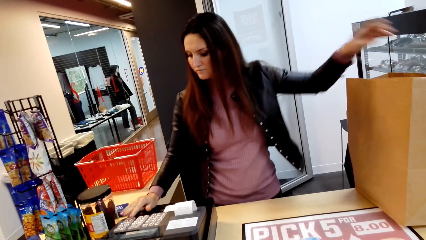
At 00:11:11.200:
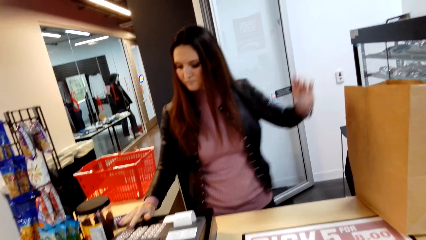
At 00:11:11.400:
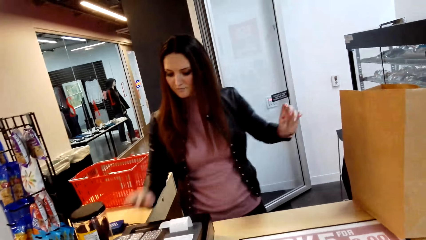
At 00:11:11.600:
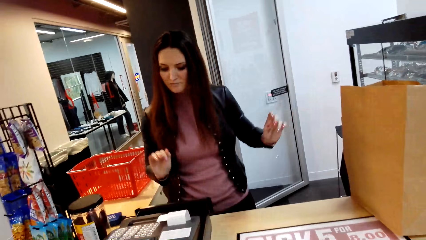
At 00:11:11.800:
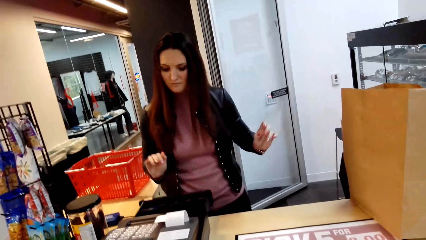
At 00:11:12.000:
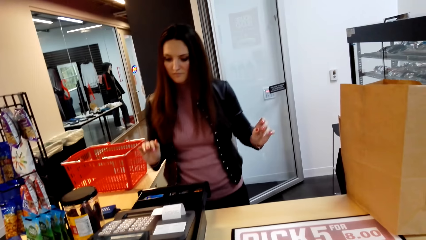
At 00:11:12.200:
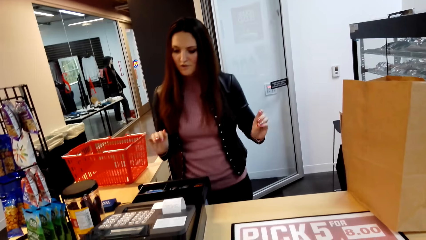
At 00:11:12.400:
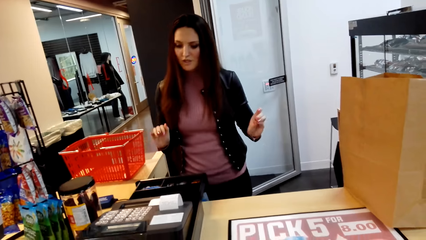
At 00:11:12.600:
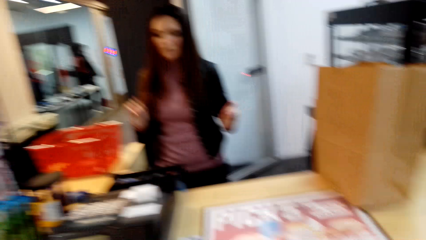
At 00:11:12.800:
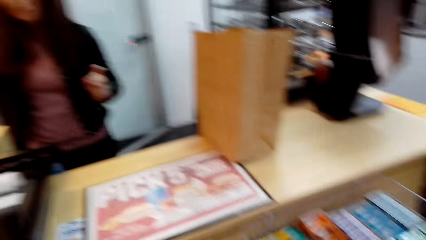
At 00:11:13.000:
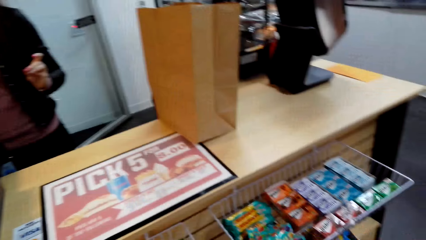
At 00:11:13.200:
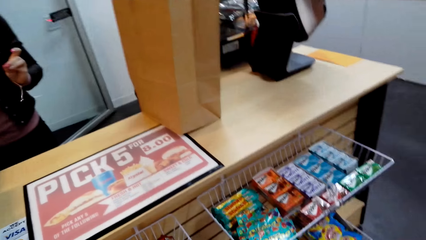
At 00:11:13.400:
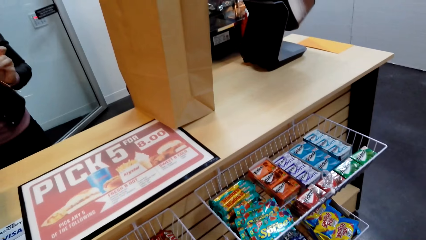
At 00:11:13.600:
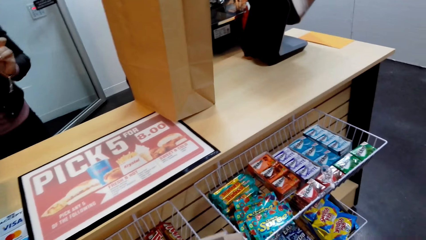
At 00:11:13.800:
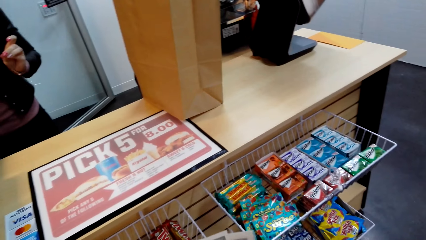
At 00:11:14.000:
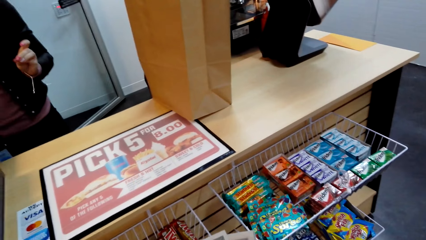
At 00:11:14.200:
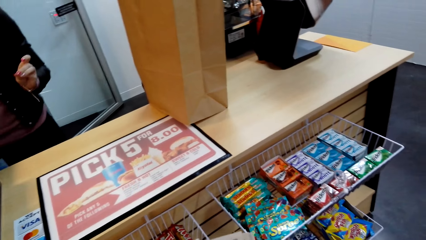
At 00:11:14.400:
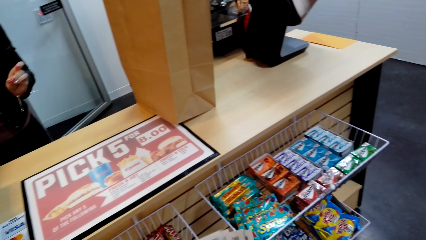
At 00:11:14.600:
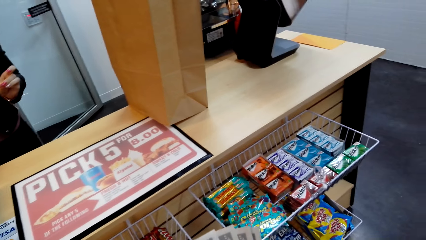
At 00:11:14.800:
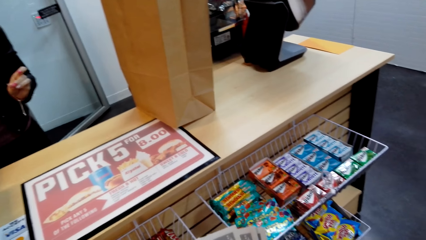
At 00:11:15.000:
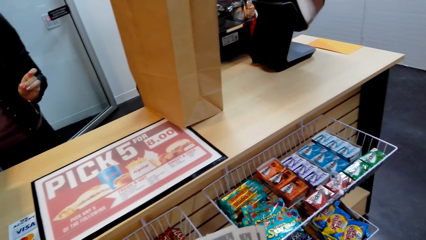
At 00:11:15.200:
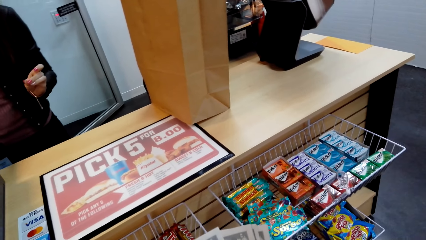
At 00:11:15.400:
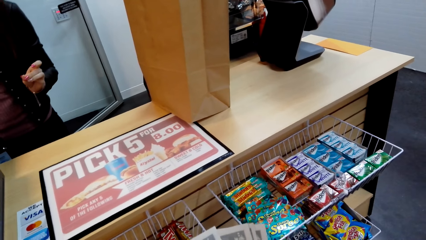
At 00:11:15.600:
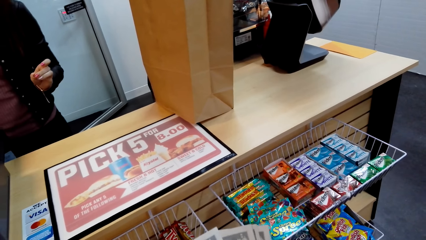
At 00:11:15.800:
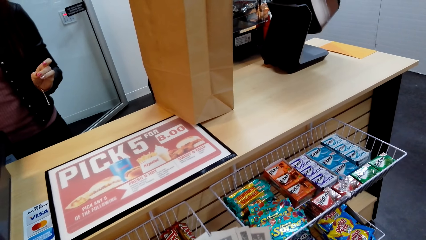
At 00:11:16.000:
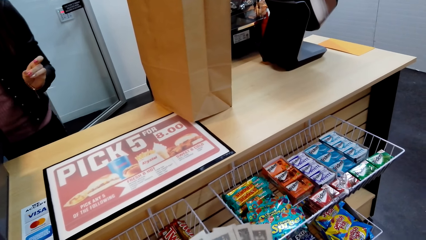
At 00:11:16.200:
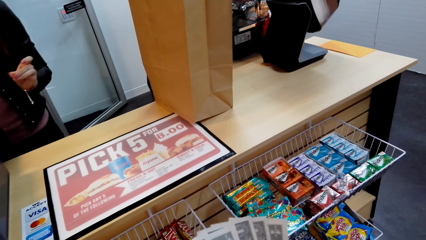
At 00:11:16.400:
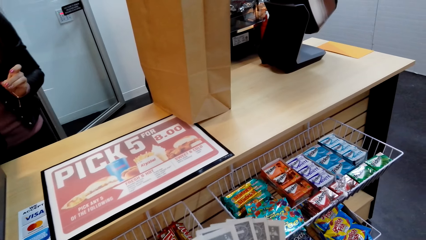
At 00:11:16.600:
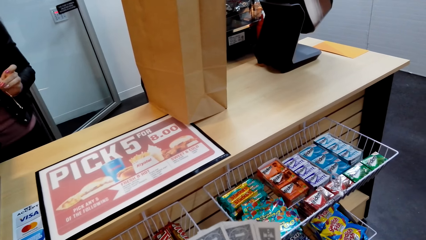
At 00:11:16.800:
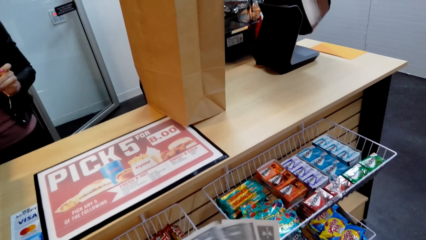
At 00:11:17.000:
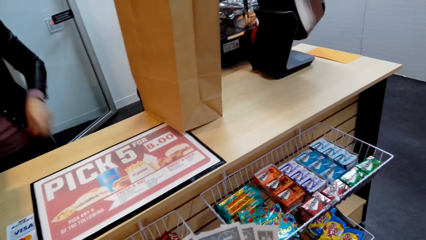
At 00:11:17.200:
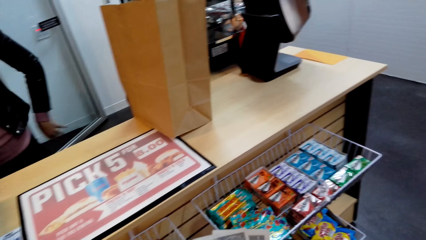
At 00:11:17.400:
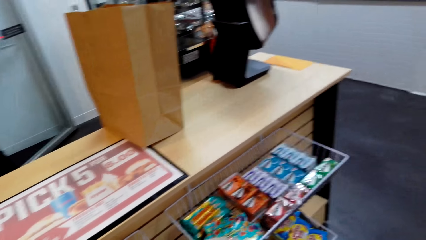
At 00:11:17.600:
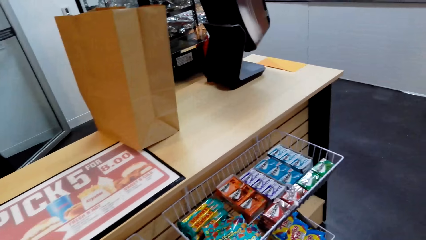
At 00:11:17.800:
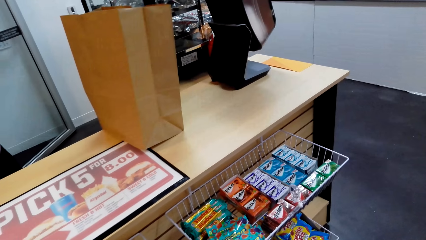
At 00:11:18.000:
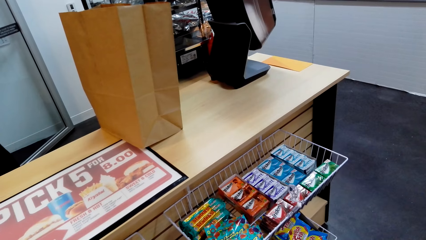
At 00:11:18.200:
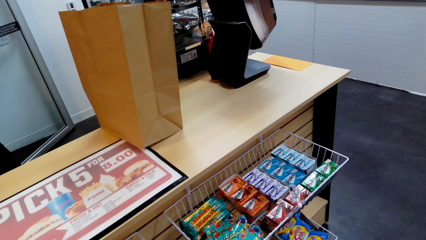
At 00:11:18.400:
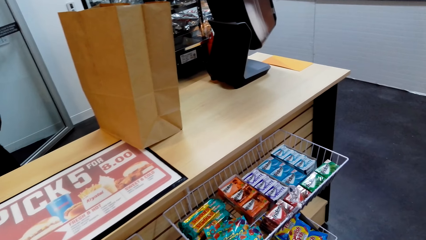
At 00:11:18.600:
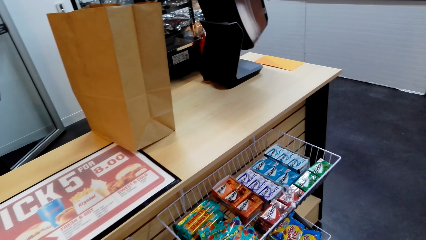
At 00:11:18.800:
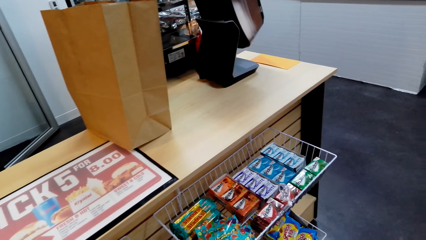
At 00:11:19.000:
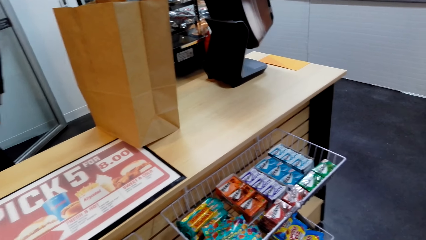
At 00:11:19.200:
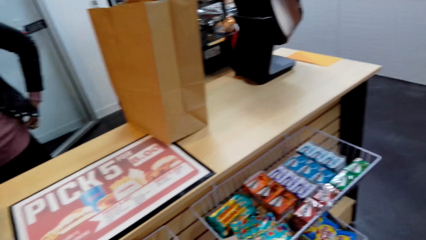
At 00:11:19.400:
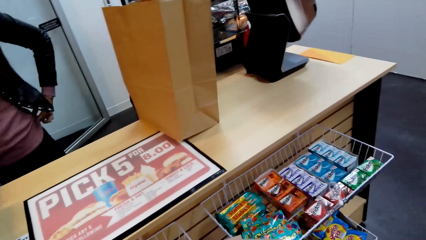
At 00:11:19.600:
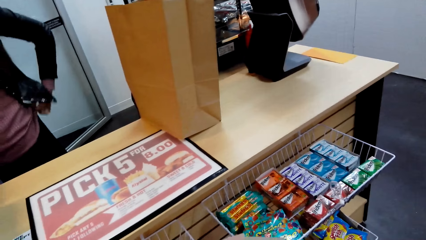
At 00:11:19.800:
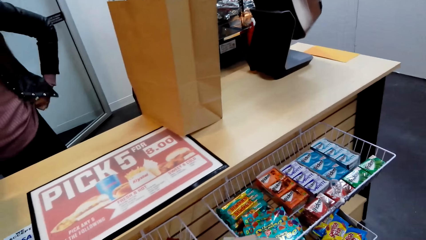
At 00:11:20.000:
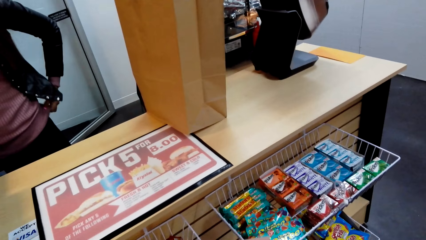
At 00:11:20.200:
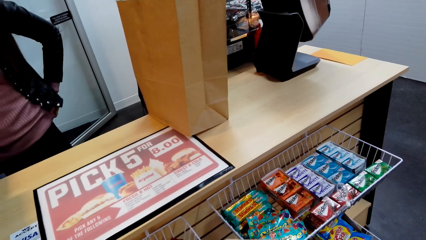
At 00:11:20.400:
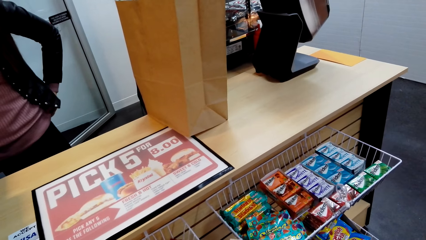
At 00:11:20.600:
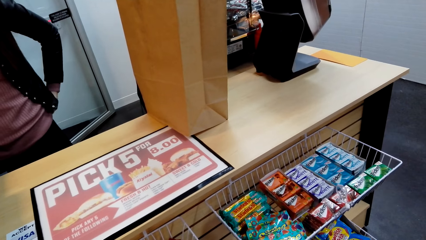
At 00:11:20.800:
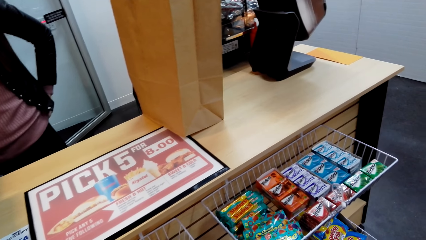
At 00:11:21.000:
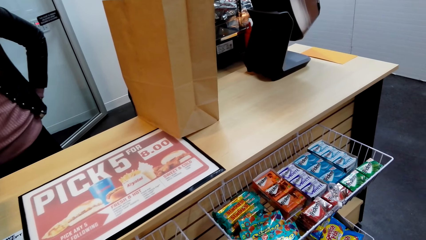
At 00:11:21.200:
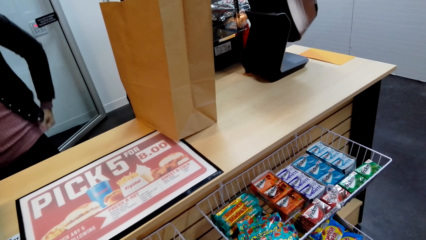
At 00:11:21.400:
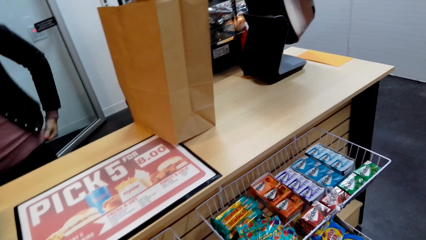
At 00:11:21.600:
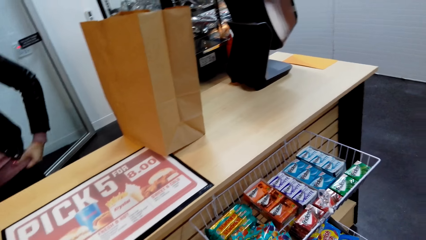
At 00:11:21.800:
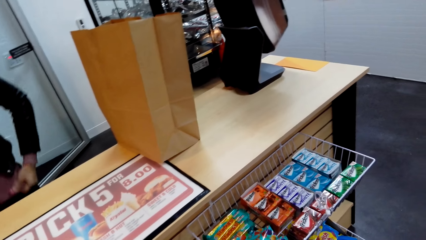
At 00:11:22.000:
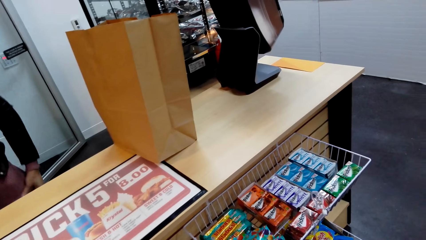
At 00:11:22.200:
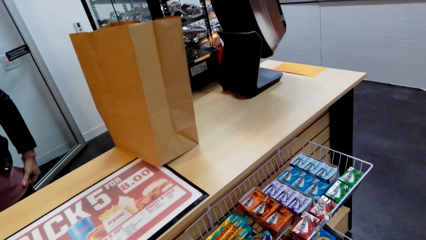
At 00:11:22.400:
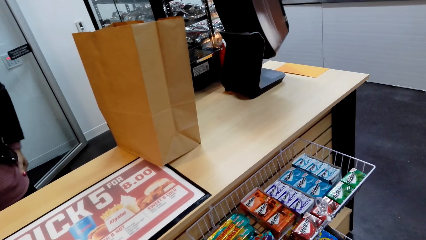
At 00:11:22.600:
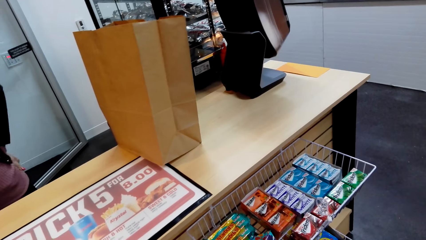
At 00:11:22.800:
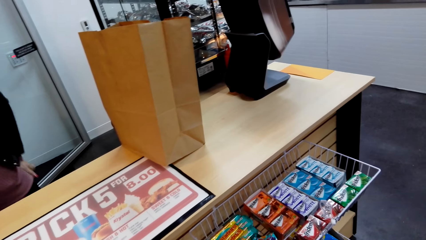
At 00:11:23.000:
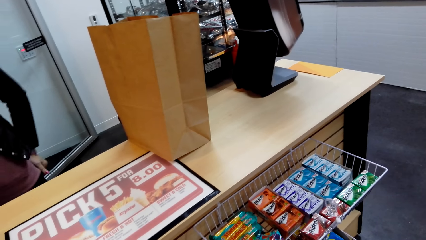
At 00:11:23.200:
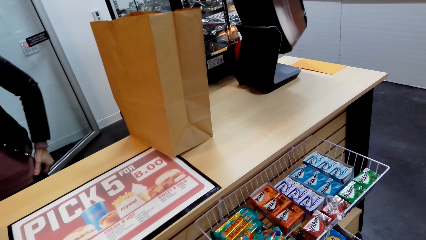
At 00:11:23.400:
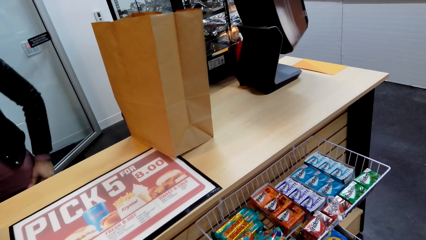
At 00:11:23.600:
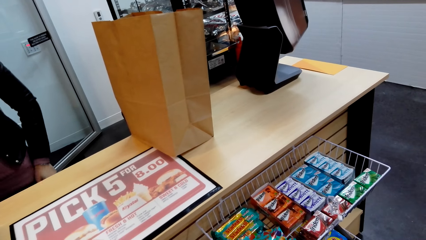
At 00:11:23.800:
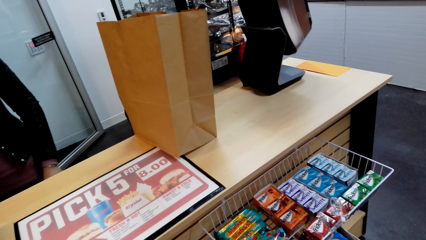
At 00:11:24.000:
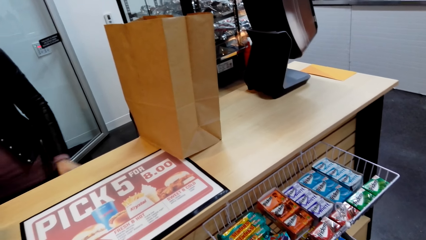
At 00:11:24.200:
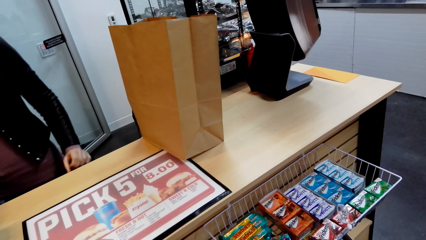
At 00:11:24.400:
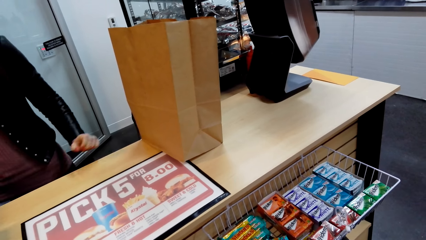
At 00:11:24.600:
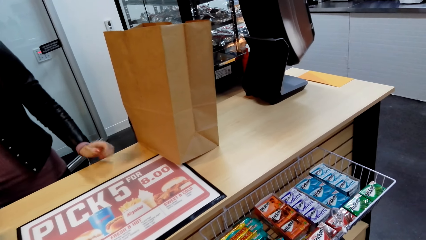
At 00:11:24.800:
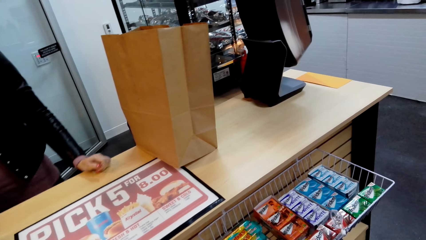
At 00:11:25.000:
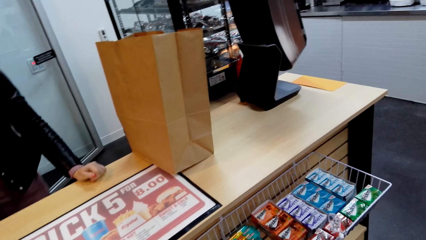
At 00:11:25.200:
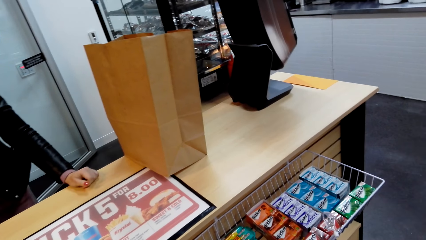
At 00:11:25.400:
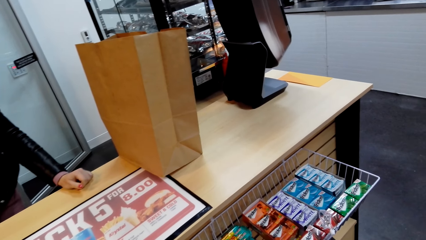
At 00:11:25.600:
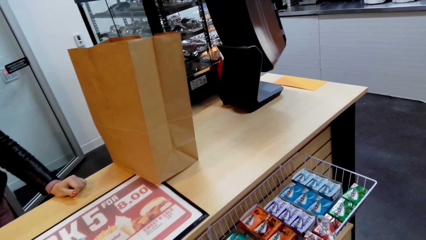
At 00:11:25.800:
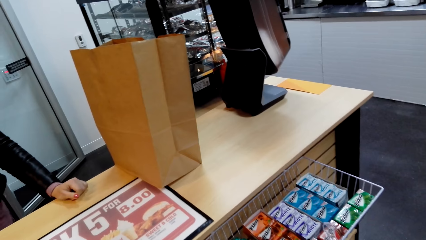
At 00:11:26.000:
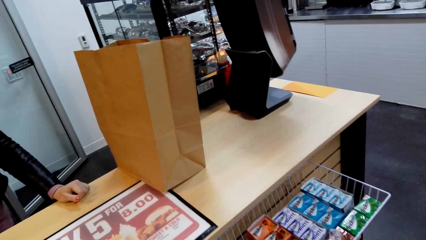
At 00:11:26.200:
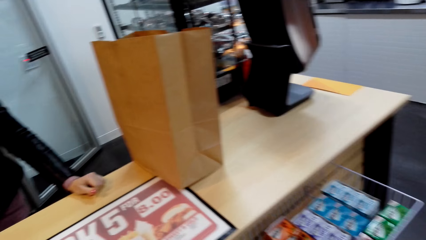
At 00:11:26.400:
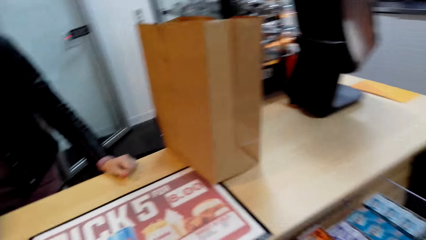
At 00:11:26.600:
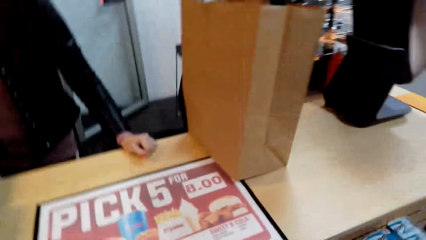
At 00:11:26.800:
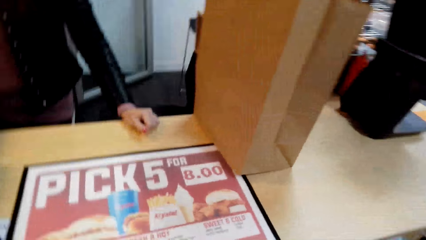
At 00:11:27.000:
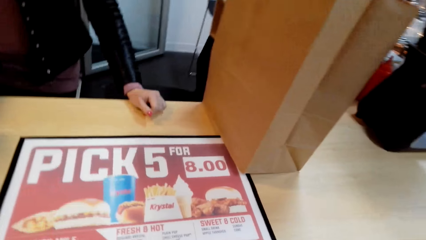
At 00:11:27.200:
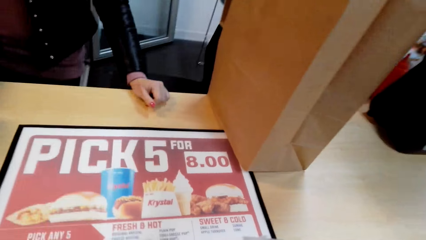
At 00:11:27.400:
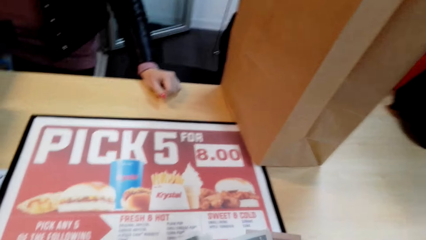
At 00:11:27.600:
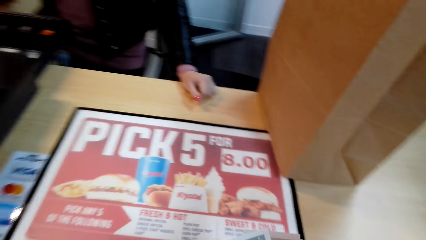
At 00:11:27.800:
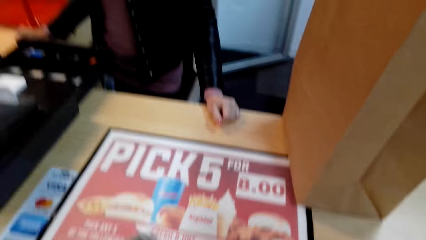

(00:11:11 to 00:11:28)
A person opens a drawer.
